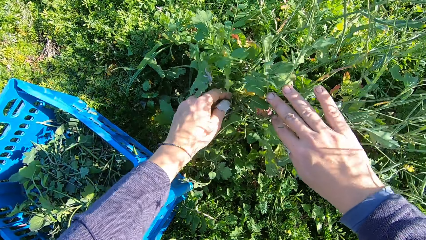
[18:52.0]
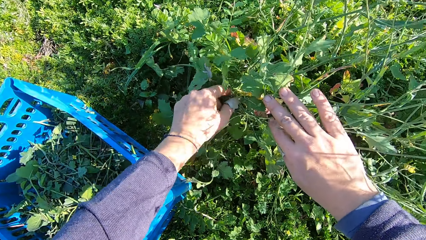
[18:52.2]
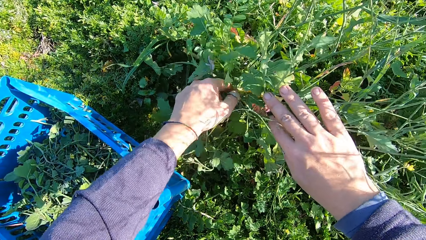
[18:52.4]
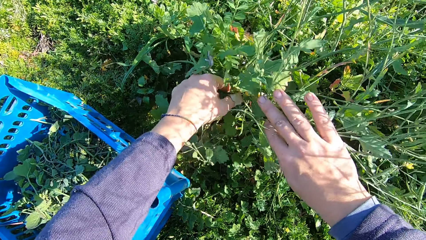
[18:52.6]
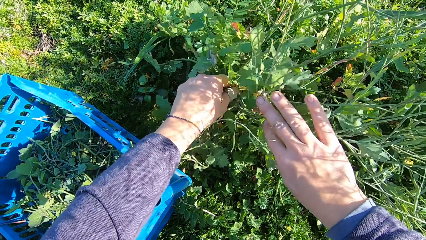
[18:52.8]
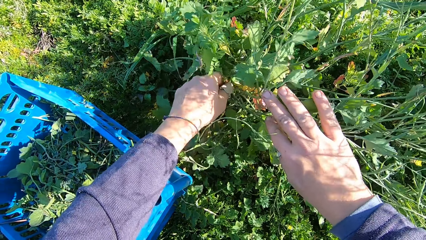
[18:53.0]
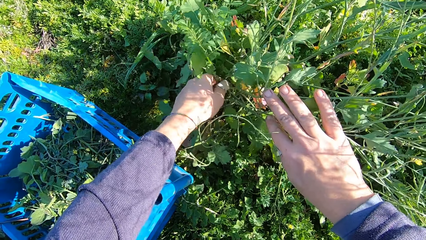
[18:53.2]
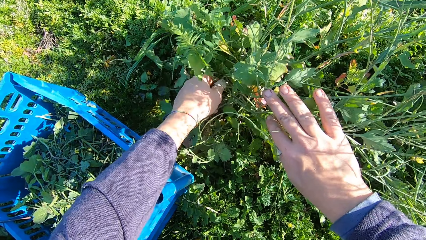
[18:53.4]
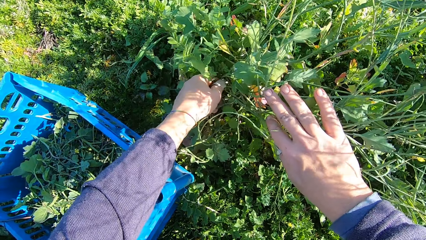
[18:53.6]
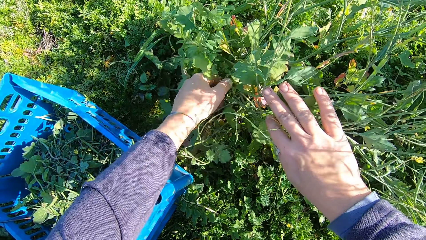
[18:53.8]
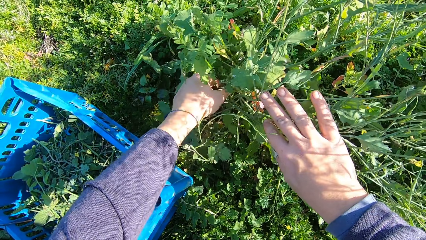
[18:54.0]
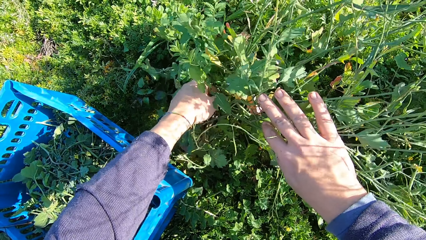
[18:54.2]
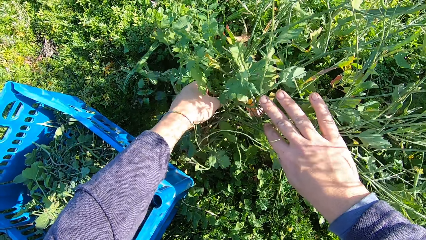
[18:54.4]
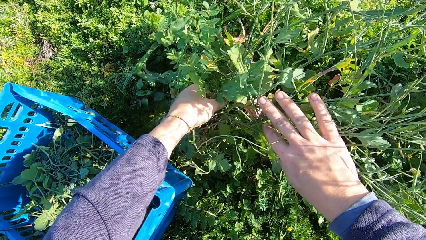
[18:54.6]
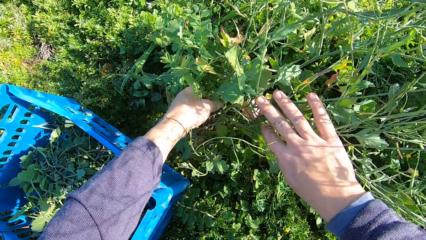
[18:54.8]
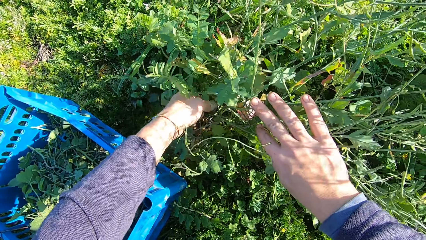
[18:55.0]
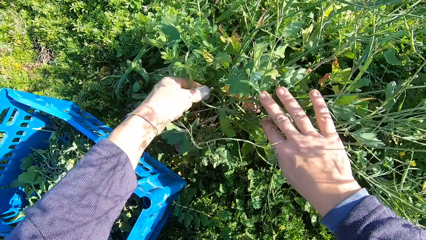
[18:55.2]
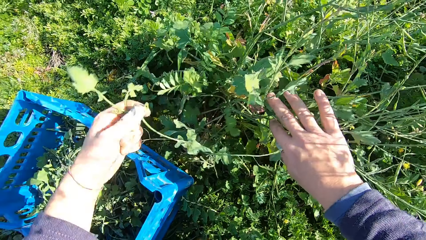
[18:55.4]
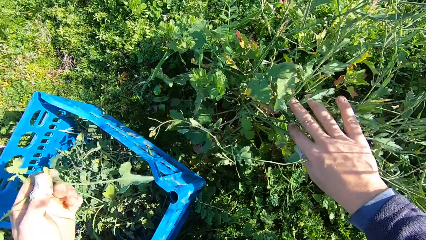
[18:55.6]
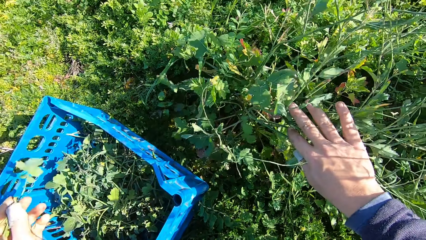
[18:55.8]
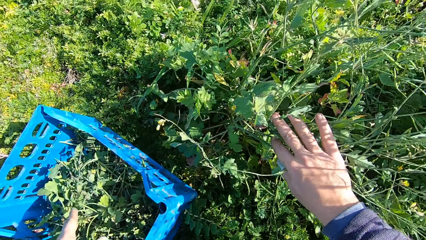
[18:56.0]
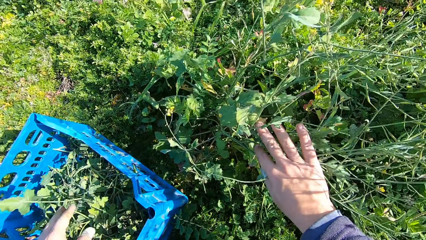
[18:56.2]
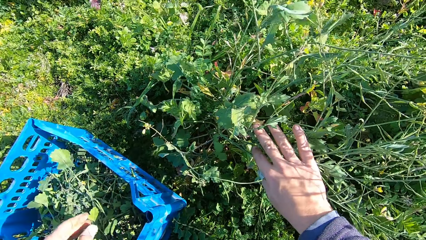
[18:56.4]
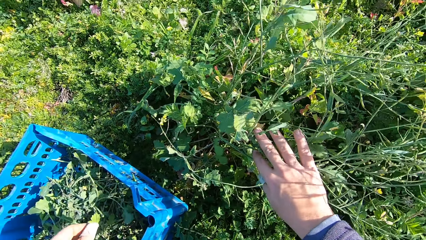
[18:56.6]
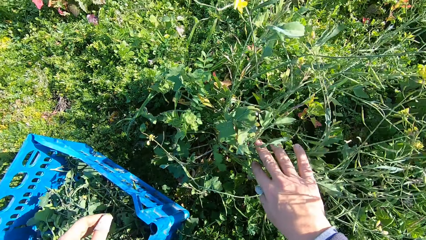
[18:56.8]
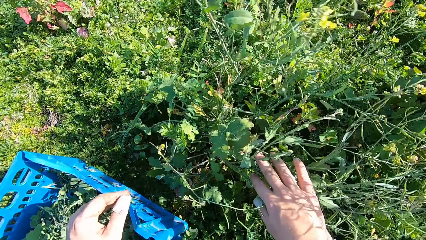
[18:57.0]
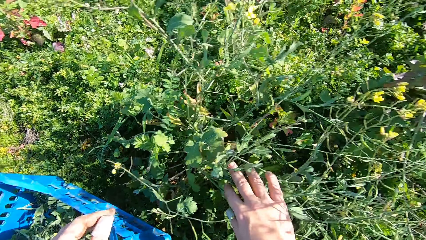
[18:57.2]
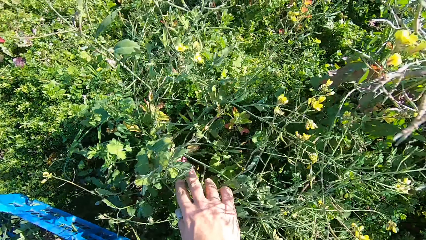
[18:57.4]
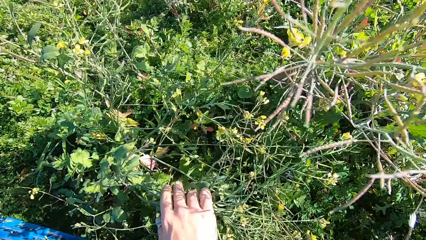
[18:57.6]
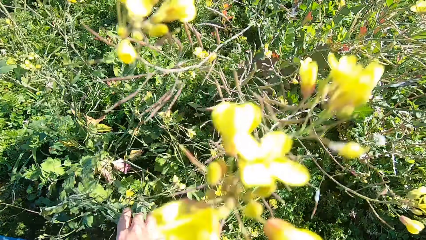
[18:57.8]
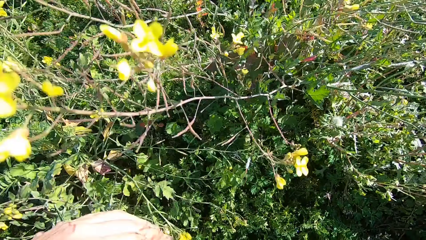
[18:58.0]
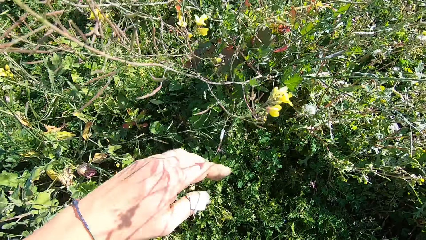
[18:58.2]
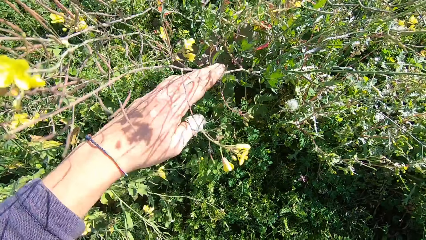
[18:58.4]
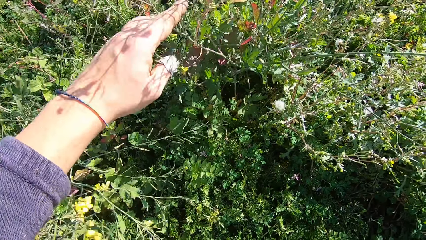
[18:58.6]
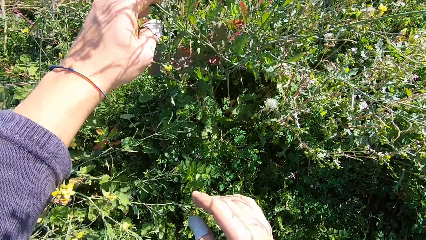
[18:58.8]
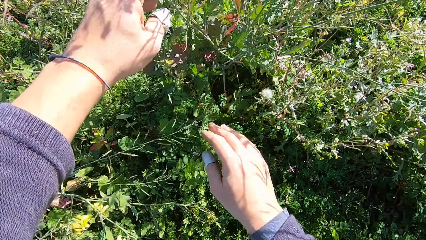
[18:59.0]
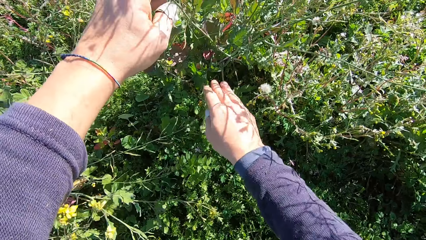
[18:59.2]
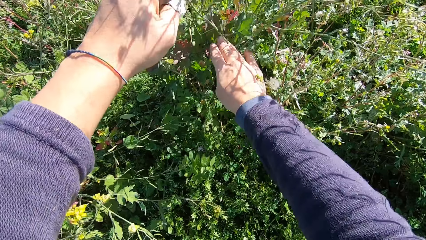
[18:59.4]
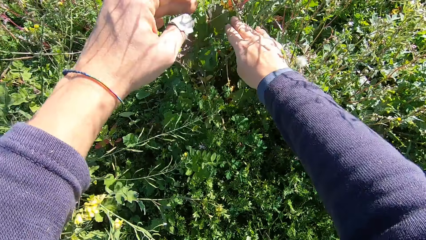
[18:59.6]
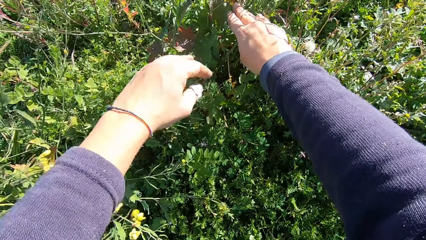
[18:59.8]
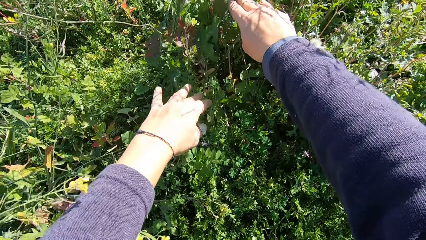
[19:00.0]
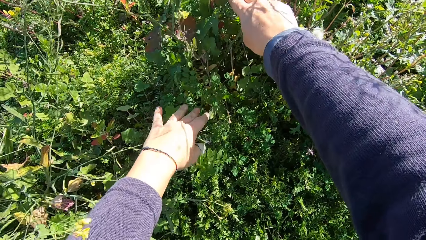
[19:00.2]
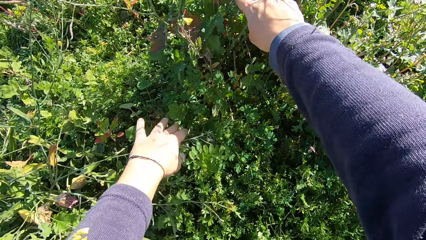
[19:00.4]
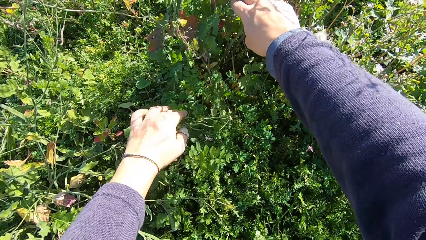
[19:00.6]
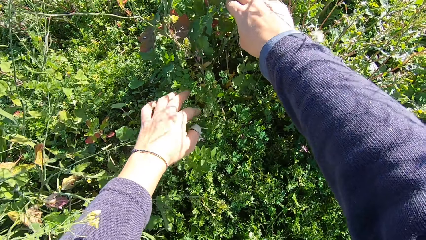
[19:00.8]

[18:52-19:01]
The camera wearer cuts a stem from the plant with his hand. He drops the stem in the basket.

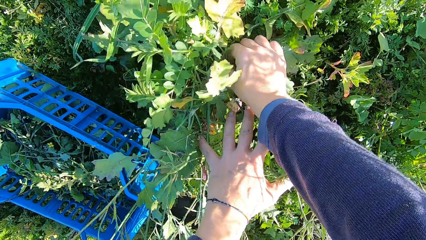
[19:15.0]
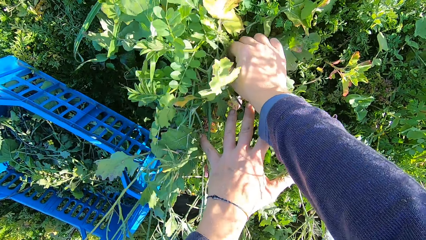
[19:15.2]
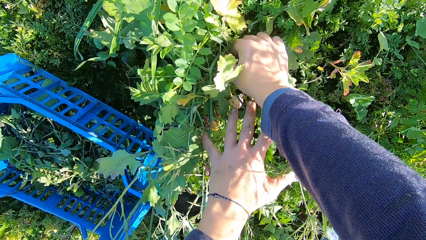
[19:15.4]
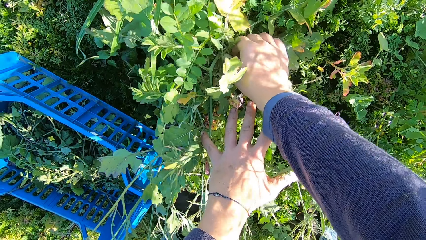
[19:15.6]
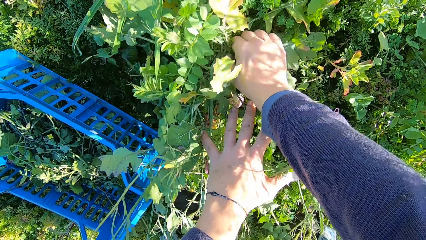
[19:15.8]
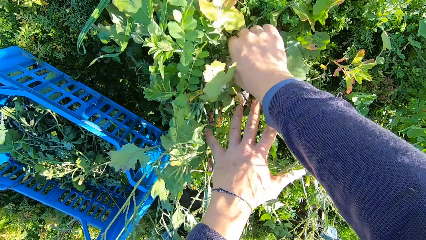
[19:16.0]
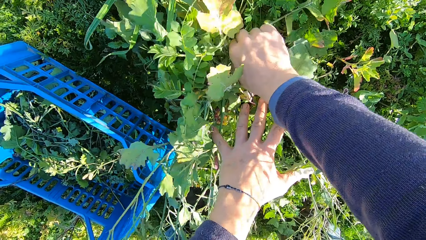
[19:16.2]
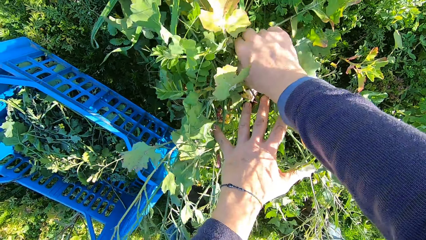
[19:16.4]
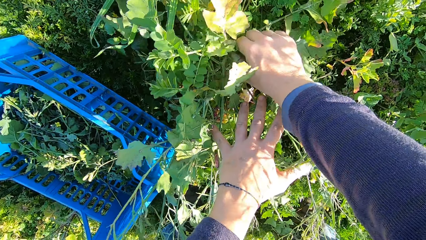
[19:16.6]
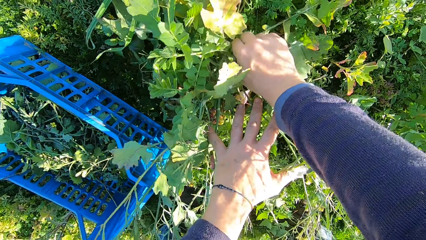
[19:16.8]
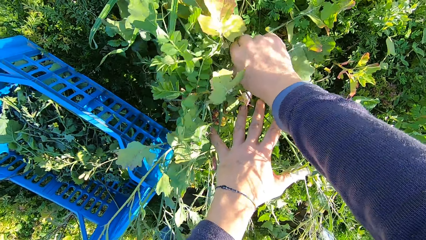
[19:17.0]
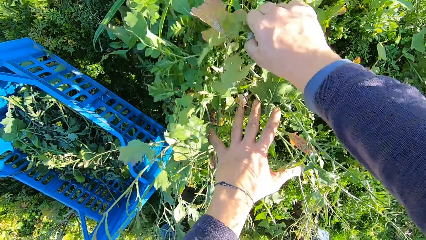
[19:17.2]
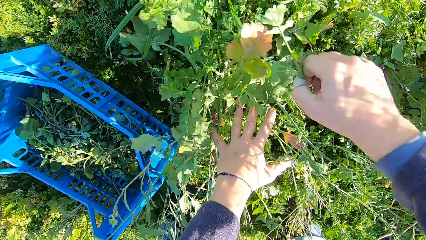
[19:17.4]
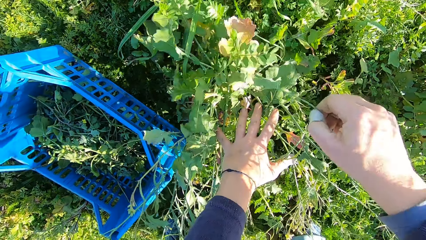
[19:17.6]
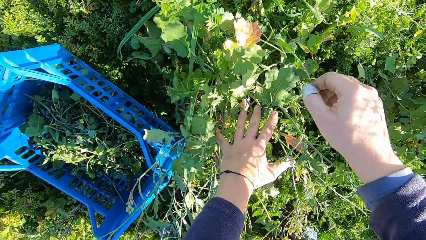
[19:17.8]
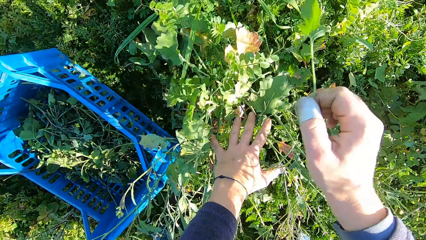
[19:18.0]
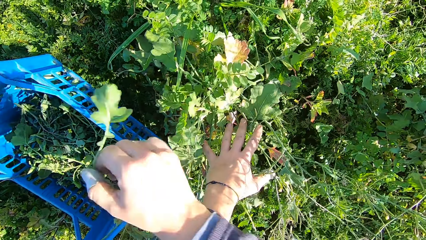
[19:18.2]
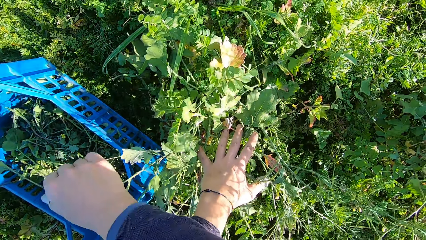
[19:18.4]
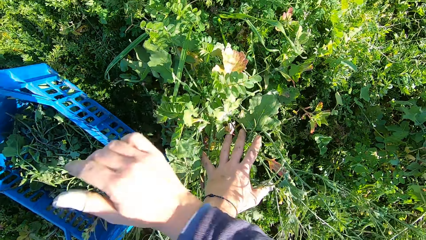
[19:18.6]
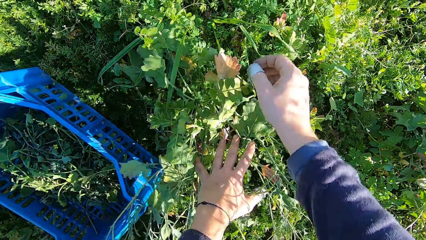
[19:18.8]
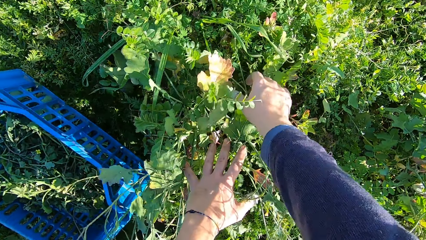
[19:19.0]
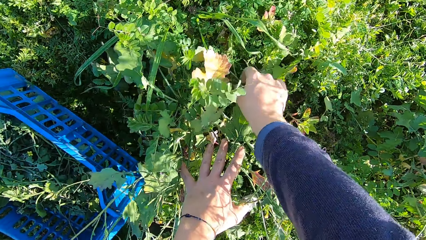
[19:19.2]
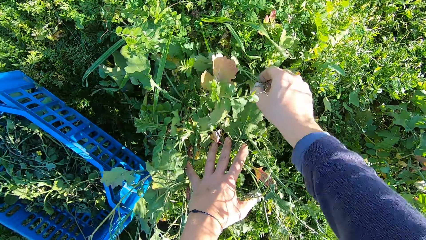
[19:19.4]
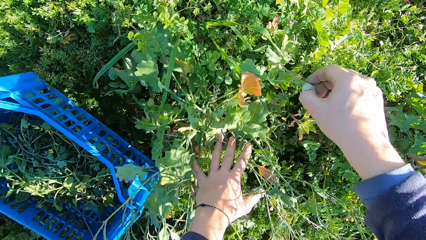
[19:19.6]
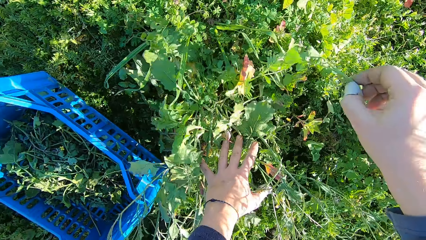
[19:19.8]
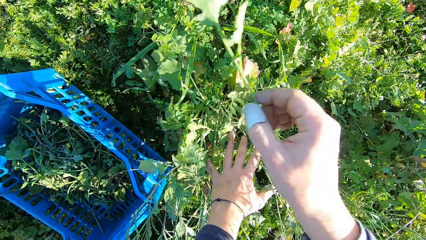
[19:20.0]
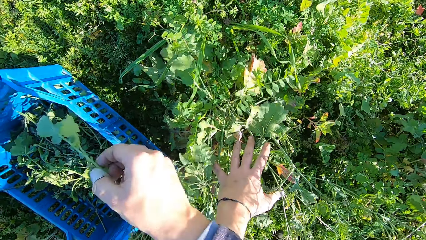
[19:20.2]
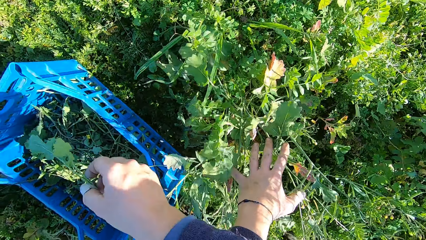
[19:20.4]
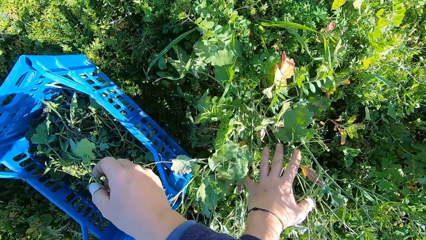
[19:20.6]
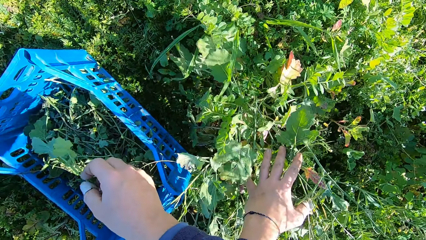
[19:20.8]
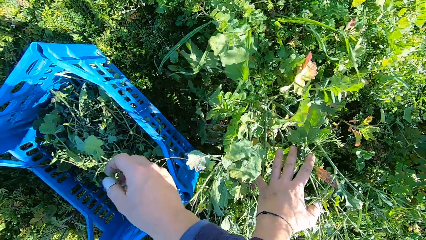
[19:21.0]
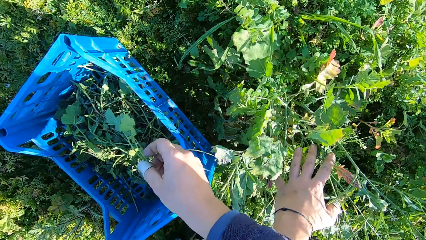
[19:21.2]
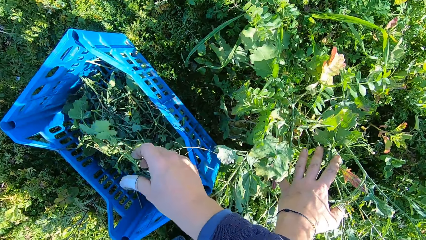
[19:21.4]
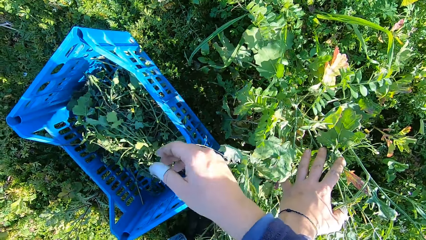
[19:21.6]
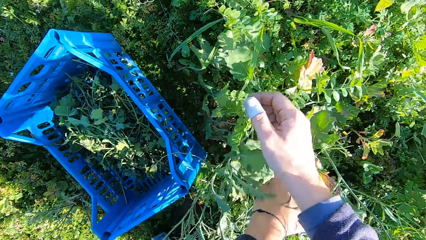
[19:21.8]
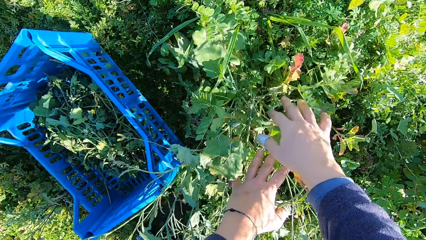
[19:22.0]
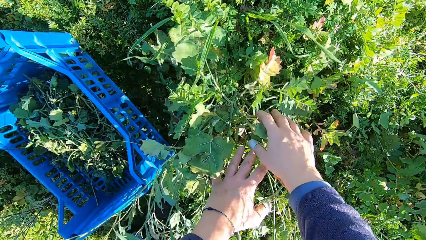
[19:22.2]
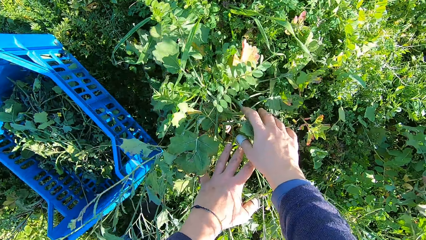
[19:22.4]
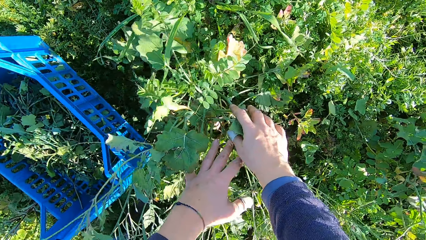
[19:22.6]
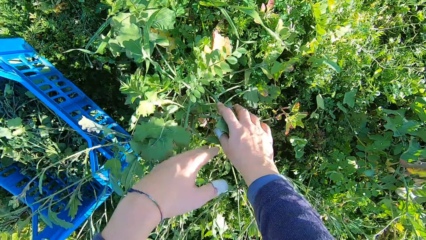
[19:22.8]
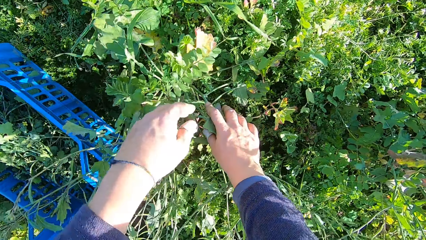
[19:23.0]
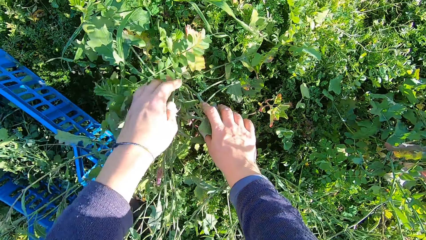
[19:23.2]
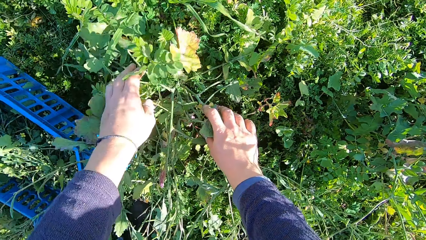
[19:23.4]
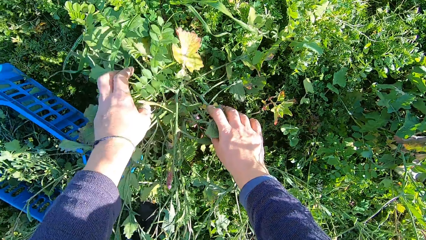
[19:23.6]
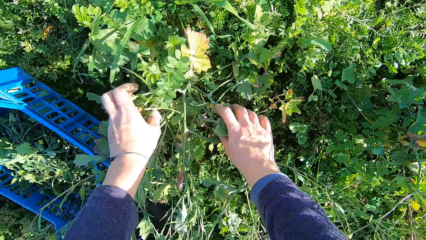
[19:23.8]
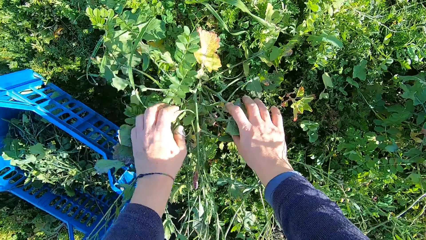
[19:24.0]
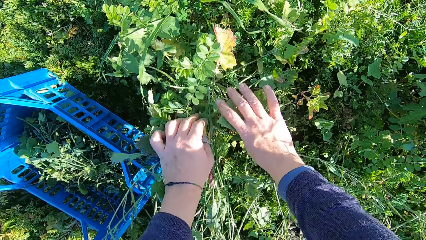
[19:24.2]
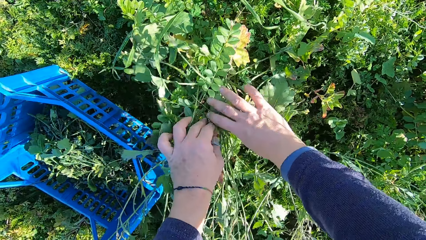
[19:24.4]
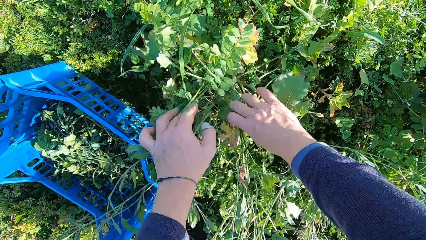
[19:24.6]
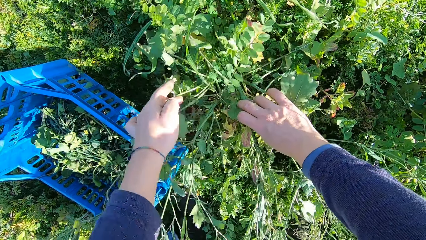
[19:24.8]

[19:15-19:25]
The camera wearer cuts a stem from the plant with his hand. He drops the stem in the basket. He picks a stem on the plant with his hand. He drops the stem in the basket.
